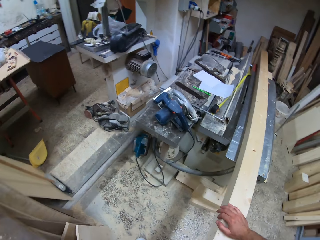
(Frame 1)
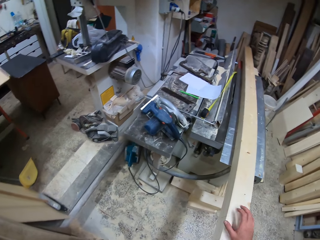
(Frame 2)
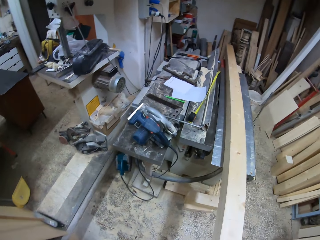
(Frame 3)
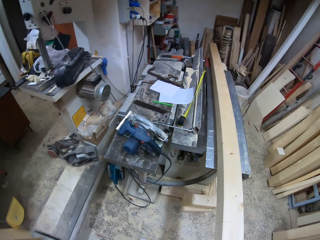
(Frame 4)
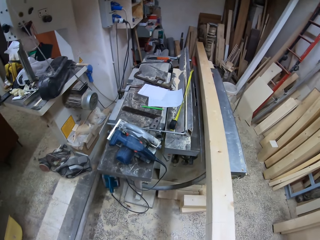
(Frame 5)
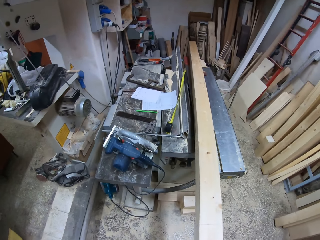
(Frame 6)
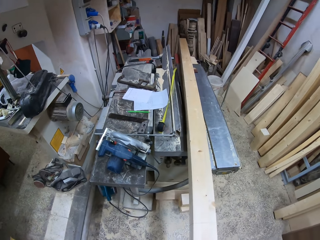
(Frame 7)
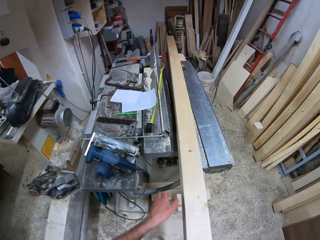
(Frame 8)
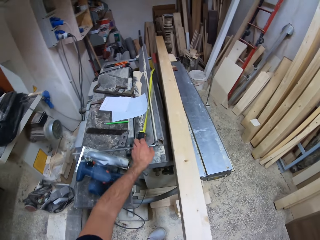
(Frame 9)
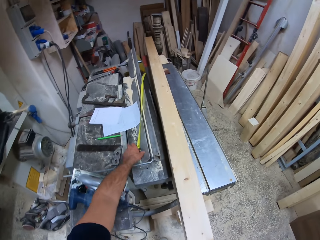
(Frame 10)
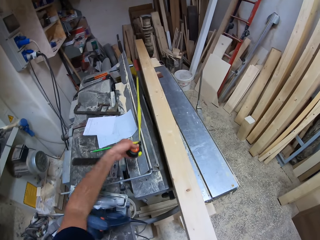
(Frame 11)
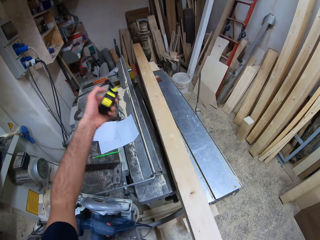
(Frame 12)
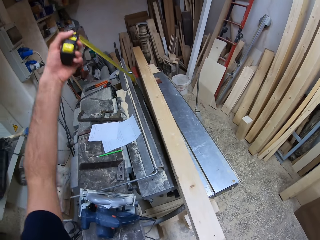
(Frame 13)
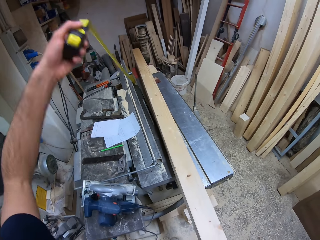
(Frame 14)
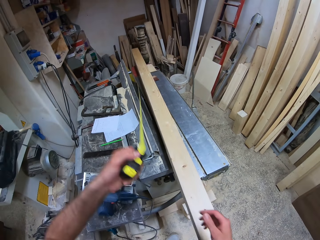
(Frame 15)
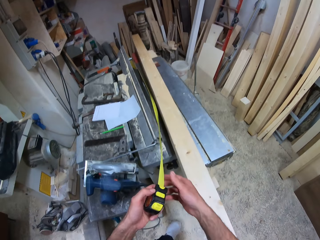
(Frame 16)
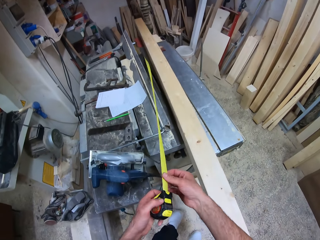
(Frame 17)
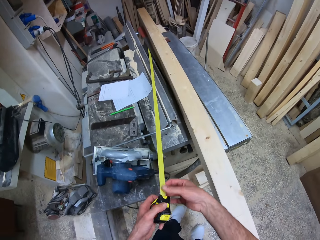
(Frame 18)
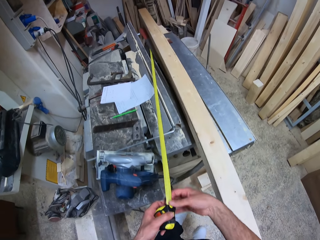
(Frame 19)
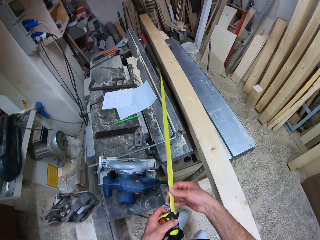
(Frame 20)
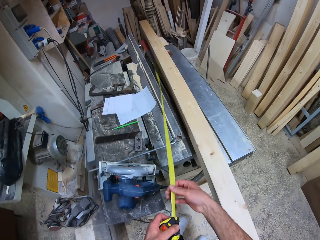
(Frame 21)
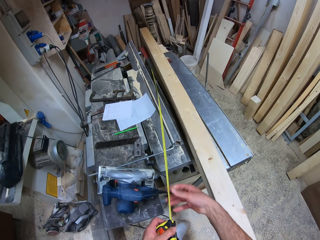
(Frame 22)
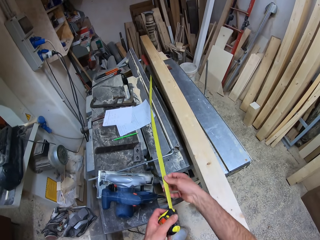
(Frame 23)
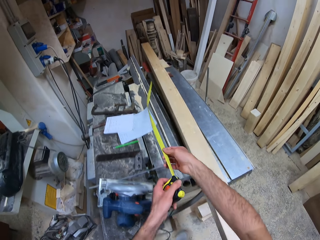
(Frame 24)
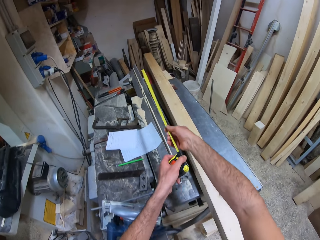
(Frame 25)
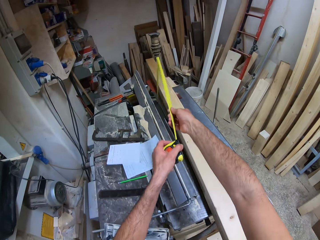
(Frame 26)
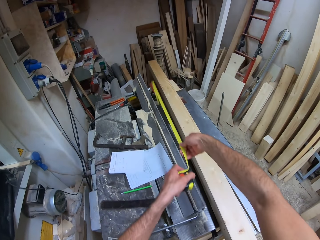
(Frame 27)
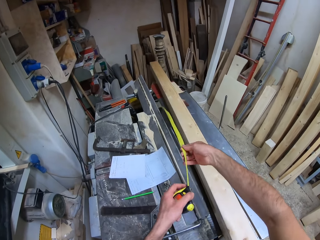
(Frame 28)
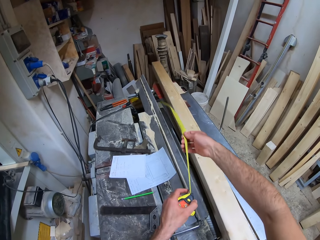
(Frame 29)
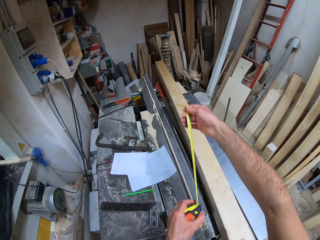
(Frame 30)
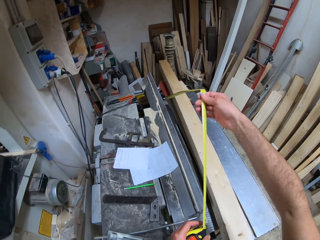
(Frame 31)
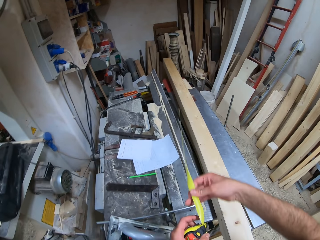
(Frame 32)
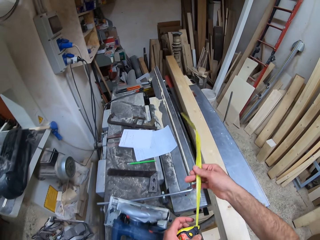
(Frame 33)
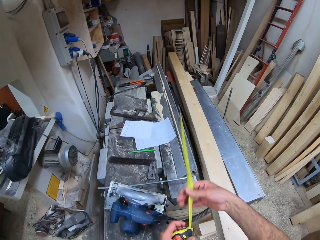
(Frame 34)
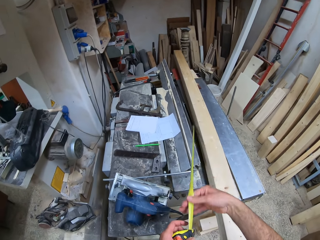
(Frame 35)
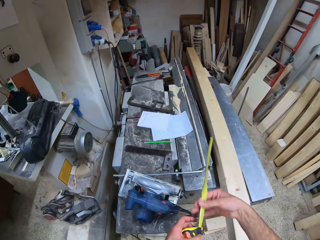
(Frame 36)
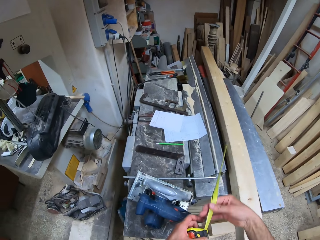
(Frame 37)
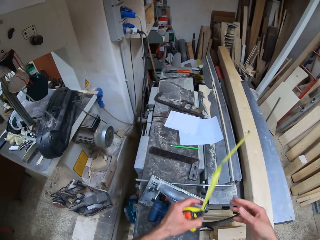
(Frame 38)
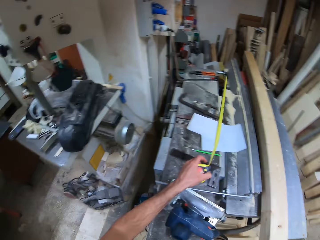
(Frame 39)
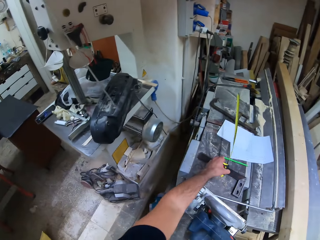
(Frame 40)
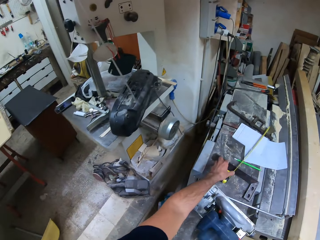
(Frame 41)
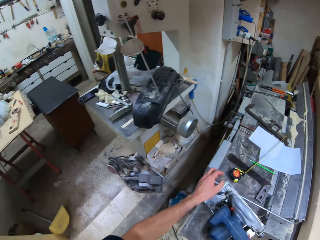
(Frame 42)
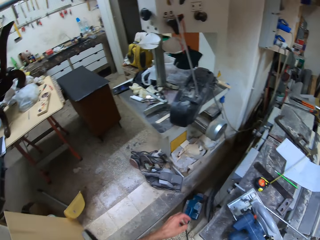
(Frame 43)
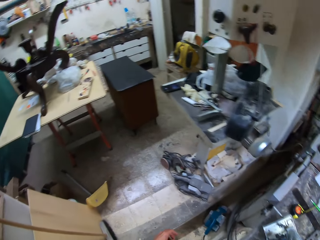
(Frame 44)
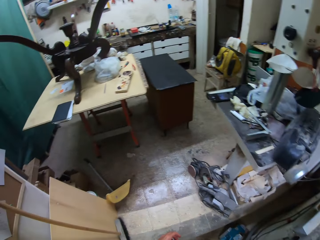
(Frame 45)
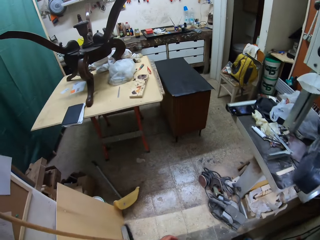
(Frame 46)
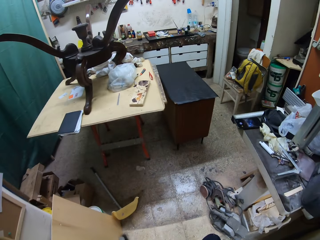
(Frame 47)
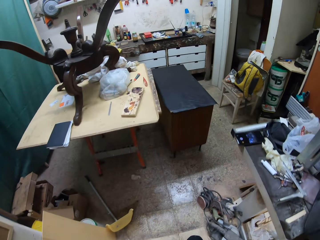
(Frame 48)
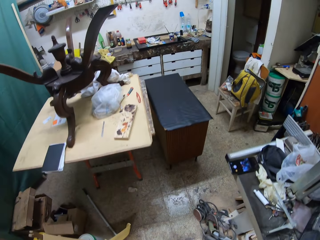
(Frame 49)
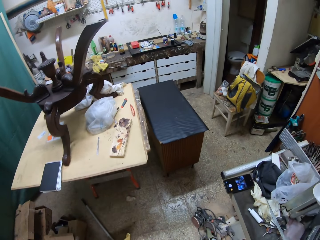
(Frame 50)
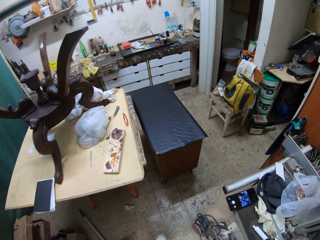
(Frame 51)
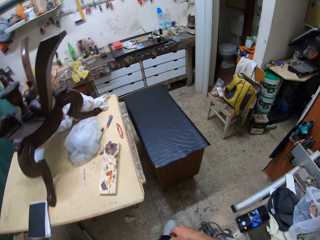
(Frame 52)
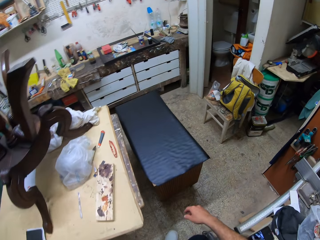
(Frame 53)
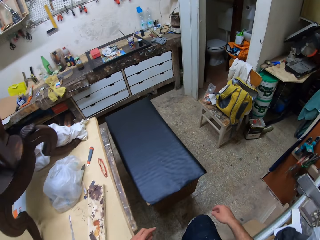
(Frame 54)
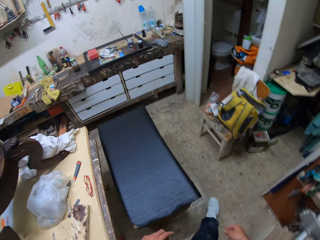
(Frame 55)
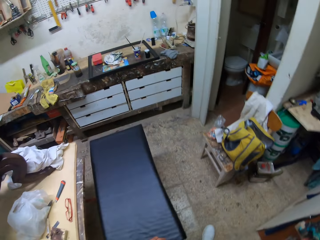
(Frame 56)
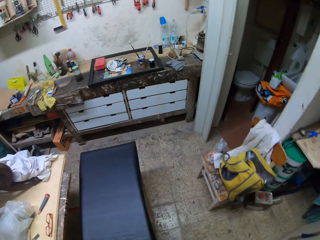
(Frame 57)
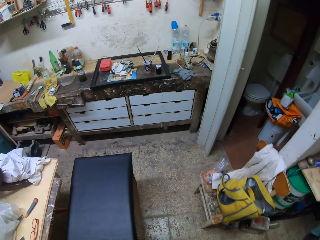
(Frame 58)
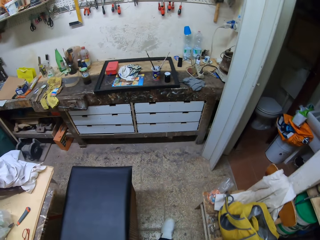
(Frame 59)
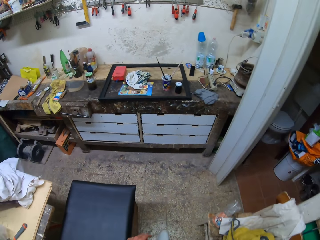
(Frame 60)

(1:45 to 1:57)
The camera wearer aligns the timber on the bench. They pick the measuring tape from the wood cutting machine. They retract the measuring tape. They drop the measuring tape on the wood cutting machine. They walk around the workshop.

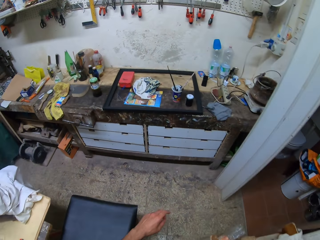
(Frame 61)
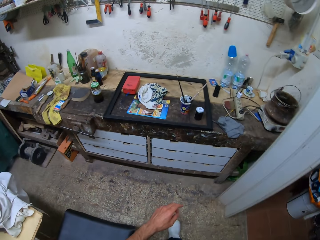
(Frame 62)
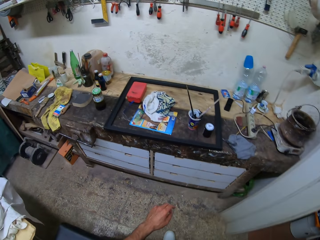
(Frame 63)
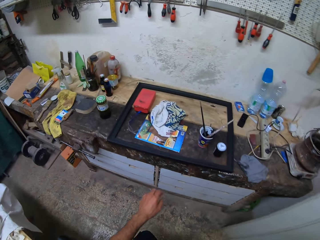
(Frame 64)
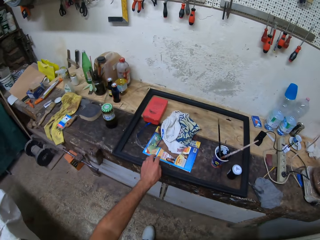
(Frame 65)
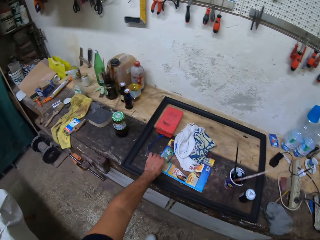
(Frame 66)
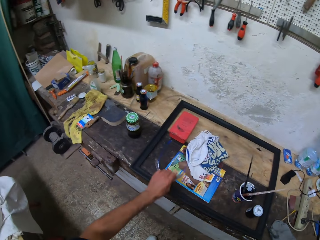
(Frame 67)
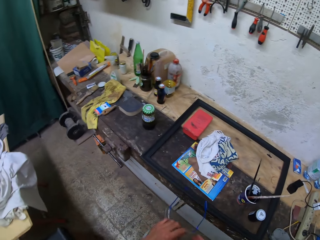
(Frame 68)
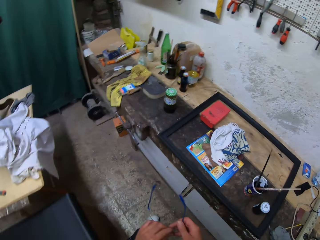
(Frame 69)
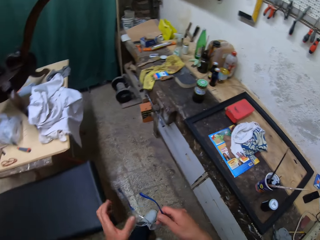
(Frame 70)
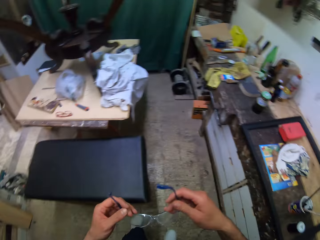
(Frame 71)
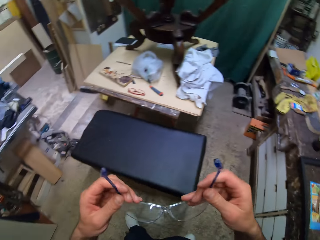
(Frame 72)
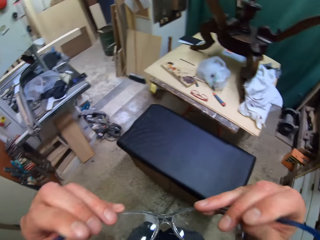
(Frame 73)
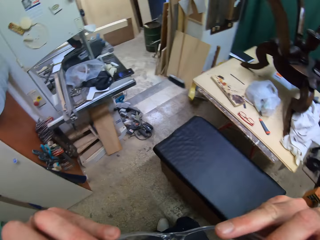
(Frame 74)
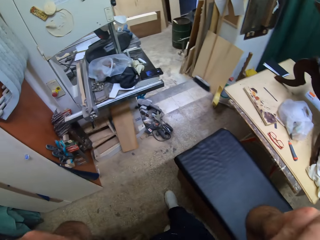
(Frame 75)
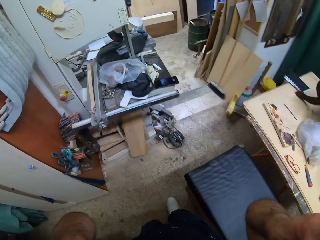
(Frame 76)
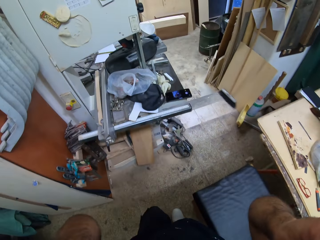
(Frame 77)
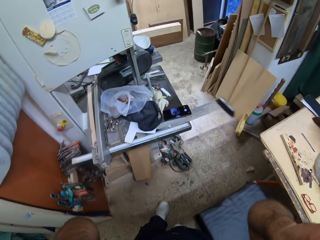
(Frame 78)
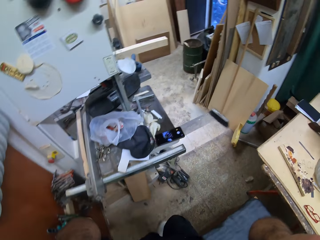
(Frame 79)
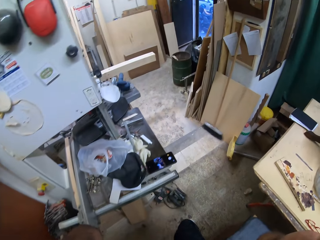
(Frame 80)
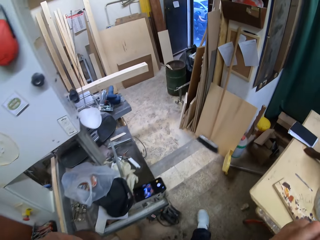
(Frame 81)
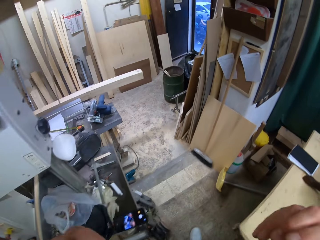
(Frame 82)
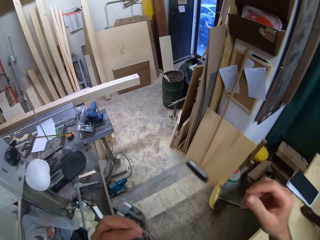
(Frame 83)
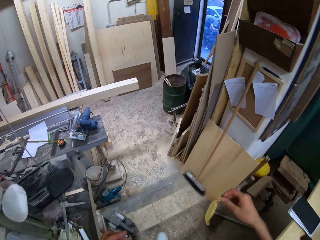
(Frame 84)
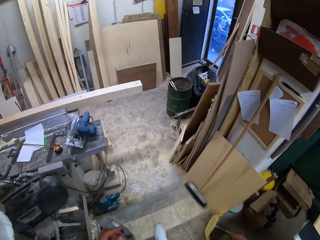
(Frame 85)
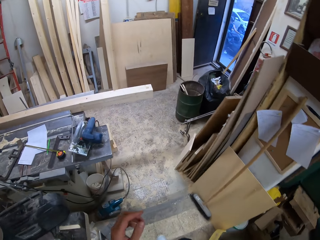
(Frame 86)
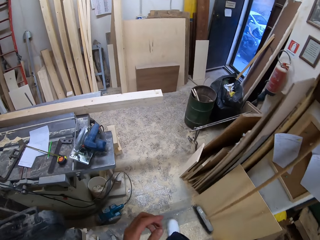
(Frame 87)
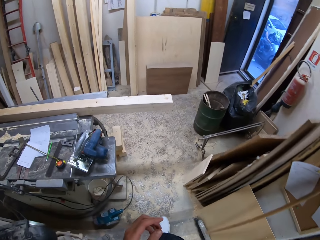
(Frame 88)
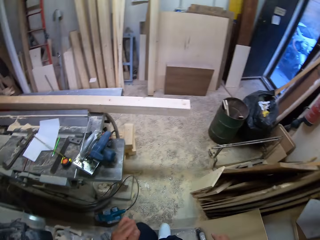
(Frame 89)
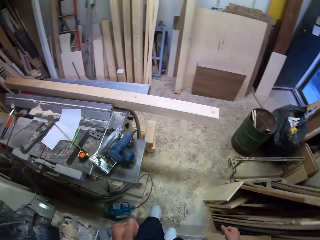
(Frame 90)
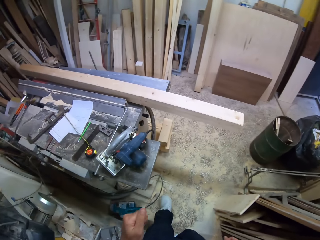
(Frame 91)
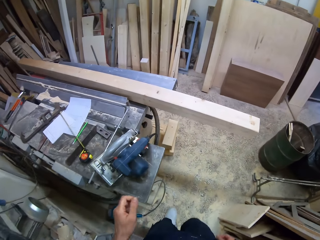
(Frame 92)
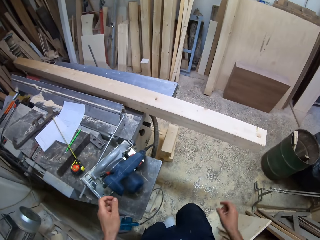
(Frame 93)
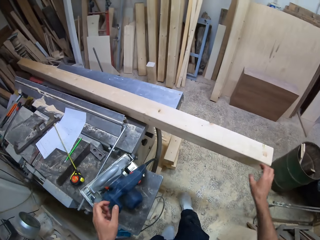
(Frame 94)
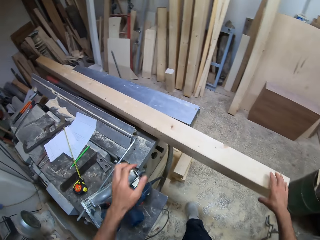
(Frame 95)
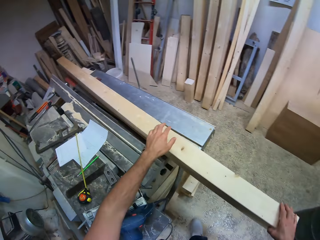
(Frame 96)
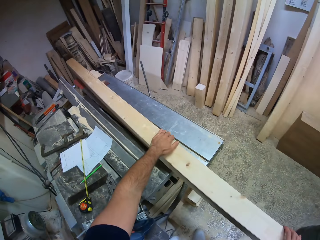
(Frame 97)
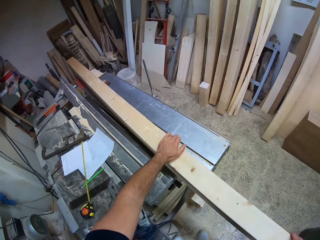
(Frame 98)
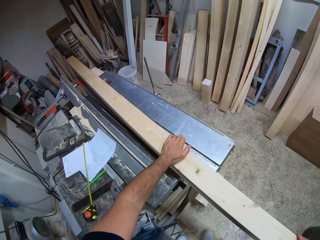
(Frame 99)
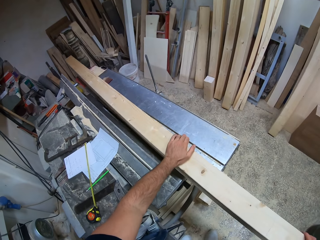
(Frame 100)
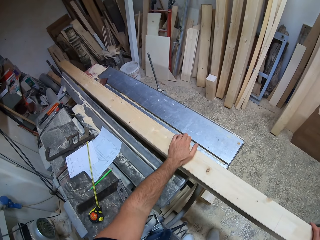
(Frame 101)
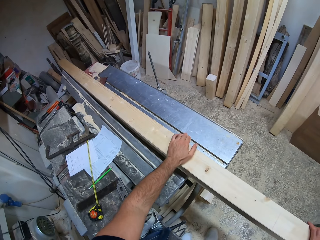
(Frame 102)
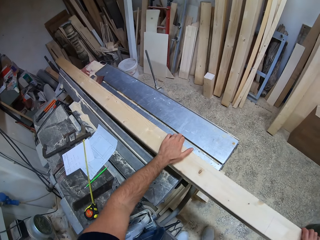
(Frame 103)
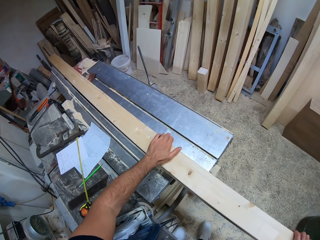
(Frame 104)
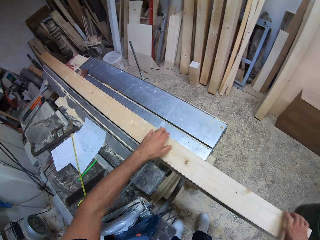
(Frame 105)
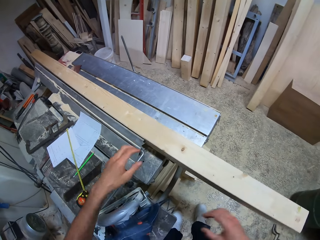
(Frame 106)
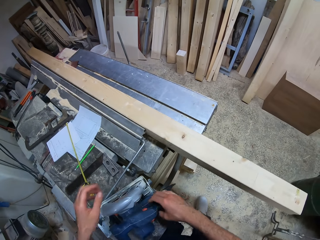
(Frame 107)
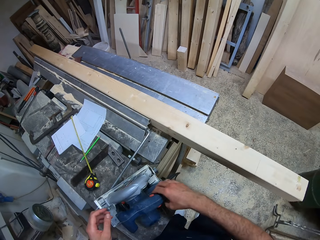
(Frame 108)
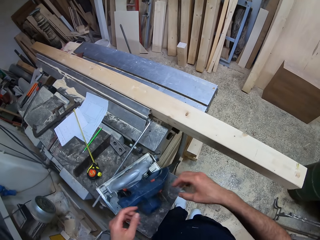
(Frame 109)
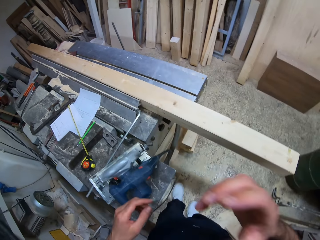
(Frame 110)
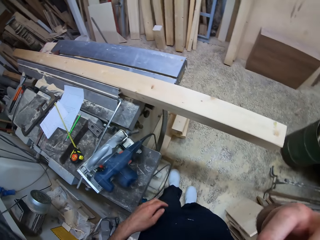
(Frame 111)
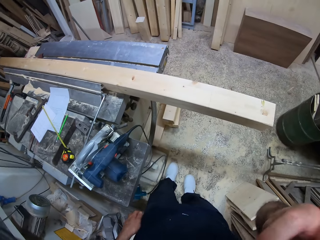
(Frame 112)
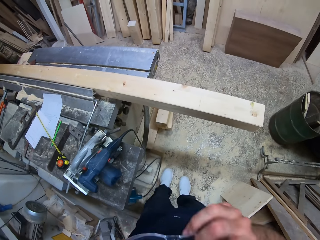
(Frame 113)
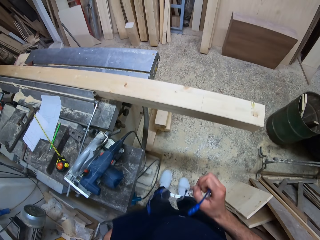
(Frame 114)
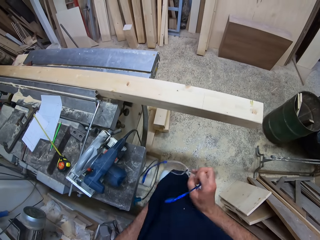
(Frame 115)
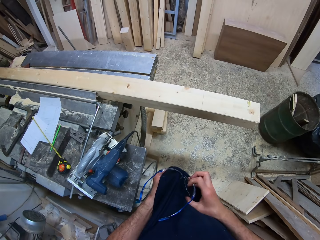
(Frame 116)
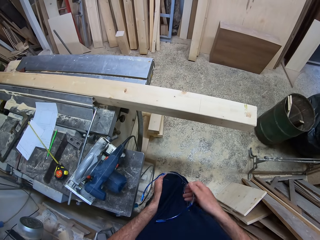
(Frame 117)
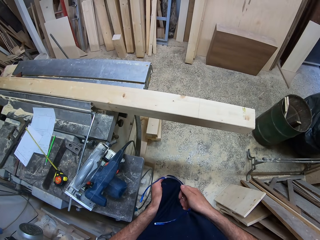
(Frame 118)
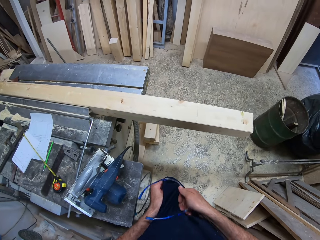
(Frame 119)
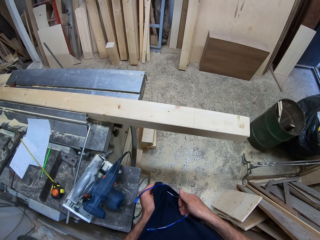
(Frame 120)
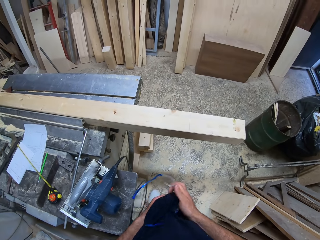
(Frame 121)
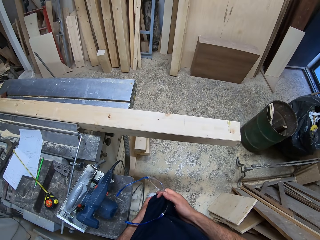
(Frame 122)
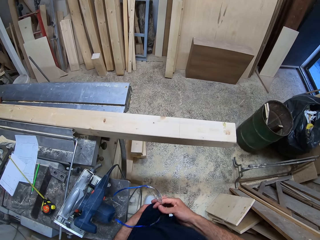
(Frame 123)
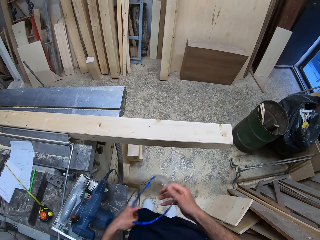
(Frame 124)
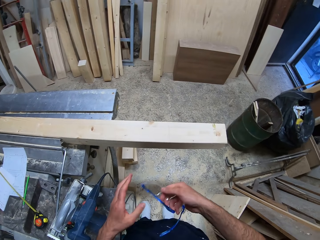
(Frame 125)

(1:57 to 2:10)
The camera wearer picks a pair of goggles from a table. He wears the pair of goggles. He walks around the workshop. He adjusts the piece of wood on the wood cutting machine. He removes the pair of goggles. He cleans the pair of goggles with his shirt.
